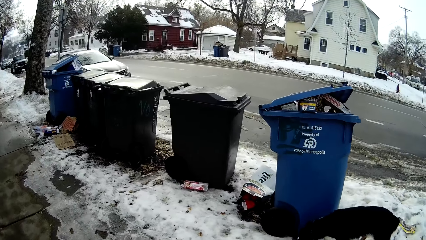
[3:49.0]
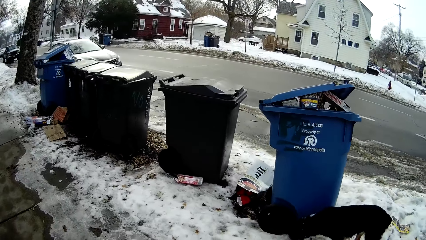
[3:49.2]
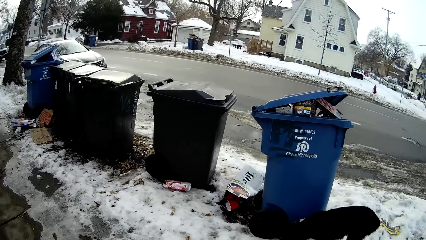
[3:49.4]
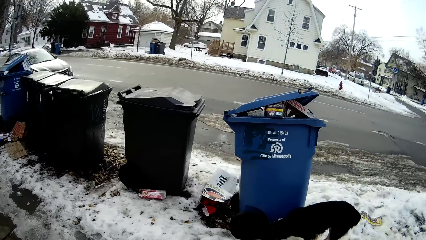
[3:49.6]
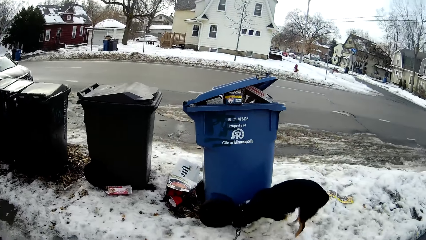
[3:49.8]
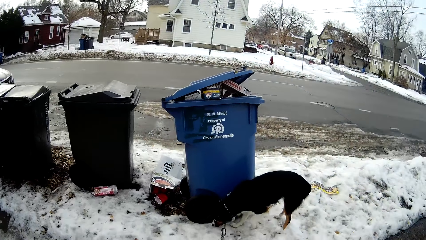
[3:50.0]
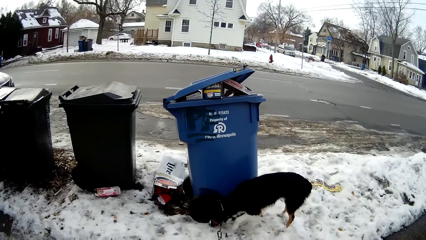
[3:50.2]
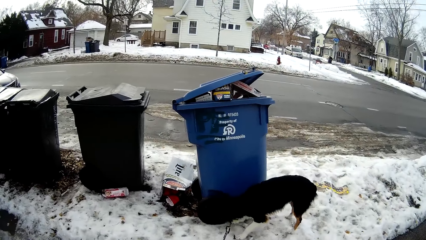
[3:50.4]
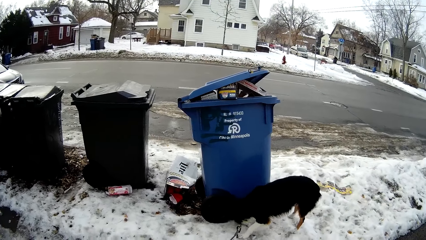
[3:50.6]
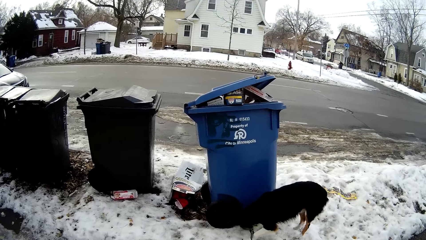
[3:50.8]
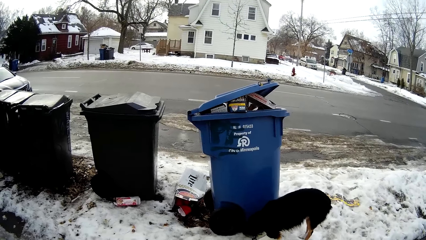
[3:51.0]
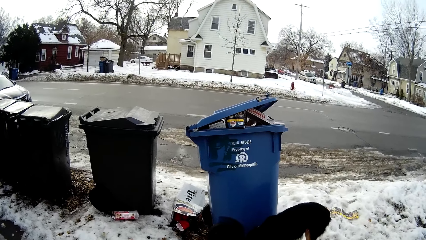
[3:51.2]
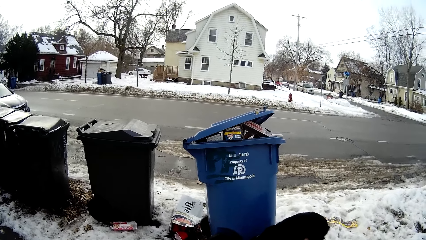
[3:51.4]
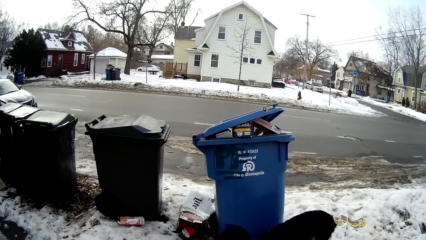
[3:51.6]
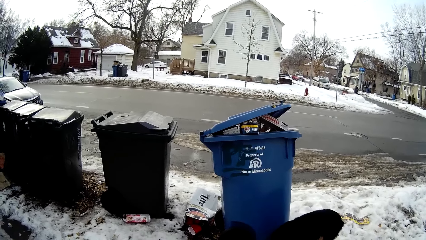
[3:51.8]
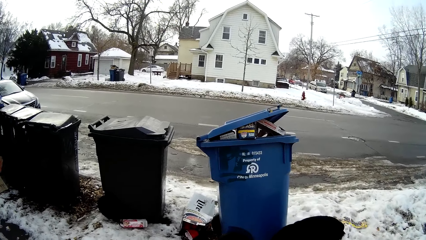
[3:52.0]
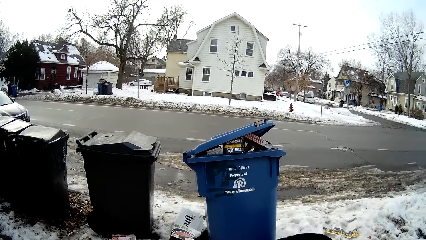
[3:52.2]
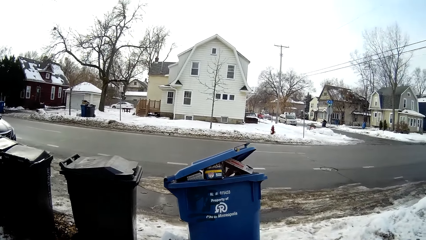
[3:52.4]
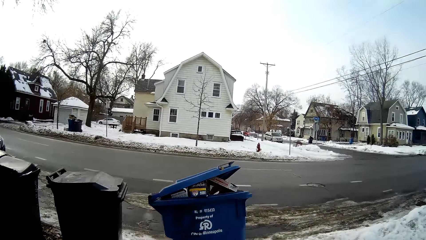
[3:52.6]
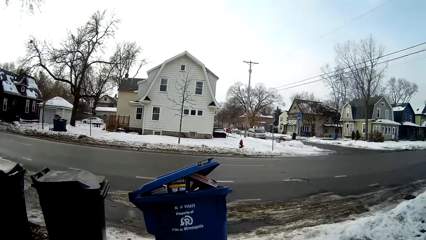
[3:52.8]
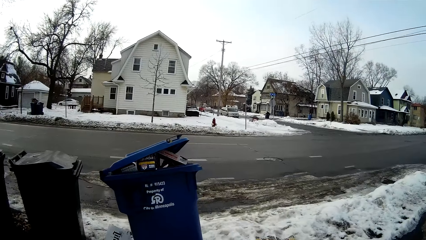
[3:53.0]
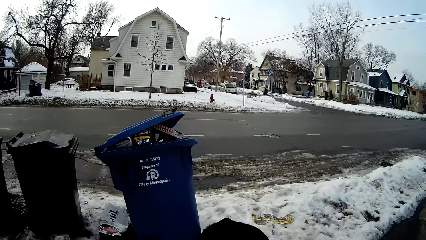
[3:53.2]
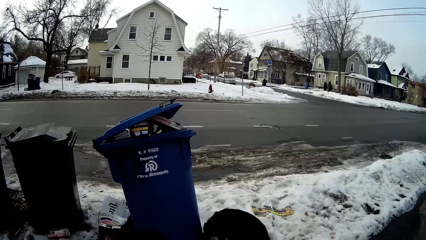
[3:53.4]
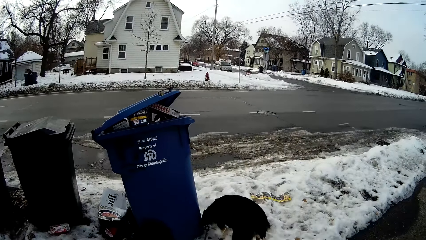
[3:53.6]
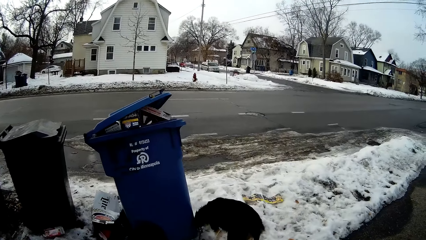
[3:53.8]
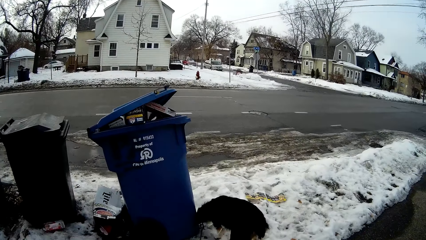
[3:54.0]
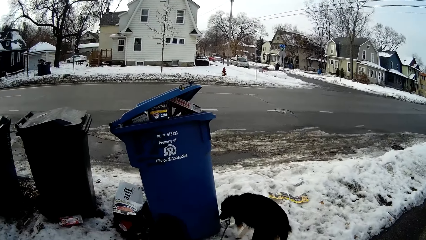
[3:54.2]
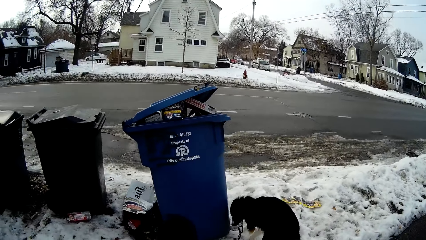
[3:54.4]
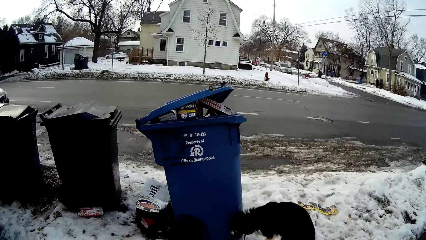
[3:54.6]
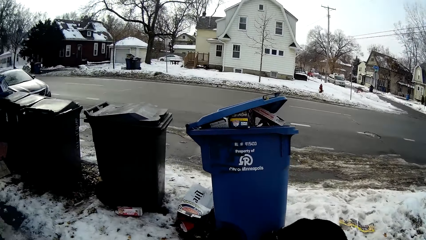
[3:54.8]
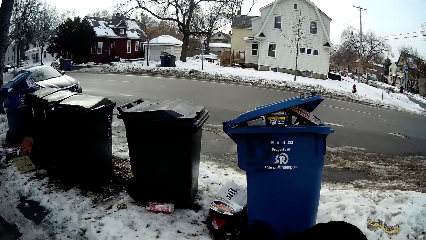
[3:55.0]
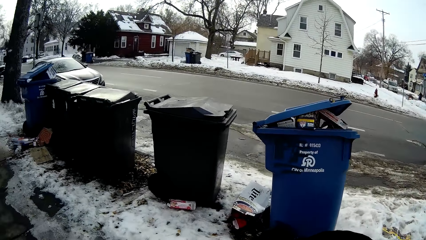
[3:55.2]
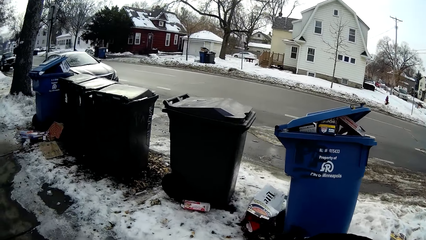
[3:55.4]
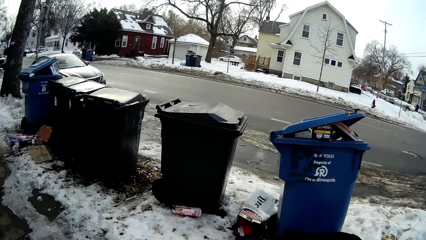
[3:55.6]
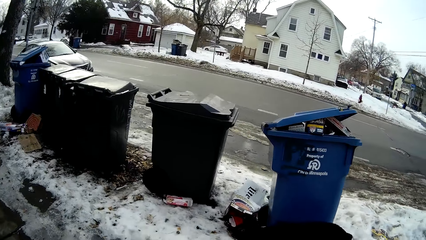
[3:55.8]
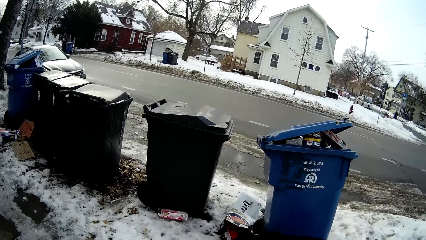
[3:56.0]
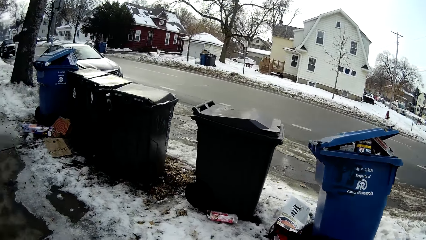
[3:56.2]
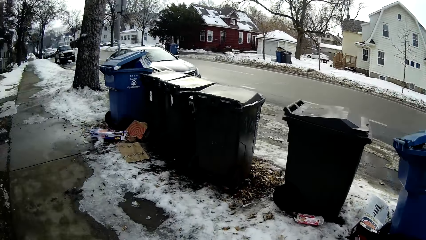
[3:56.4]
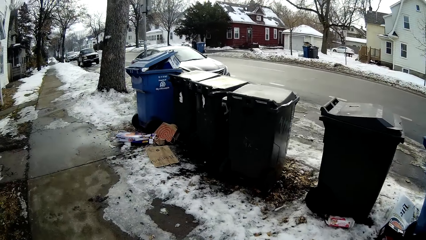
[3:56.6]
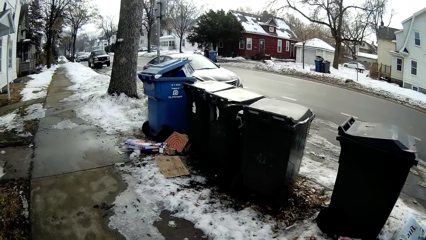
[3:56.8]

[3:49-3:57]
The camera wearer looks around the road. They stand in front of a waste bin.

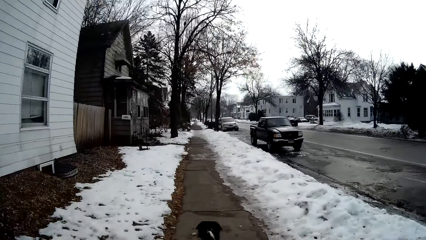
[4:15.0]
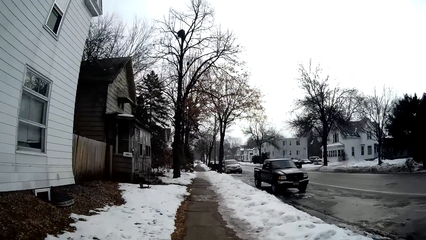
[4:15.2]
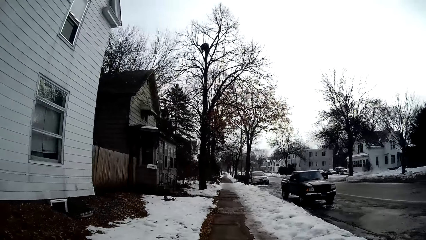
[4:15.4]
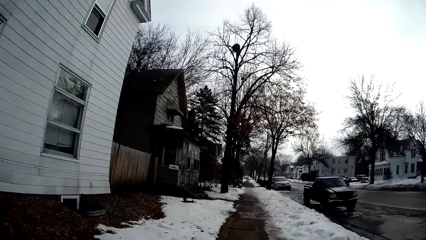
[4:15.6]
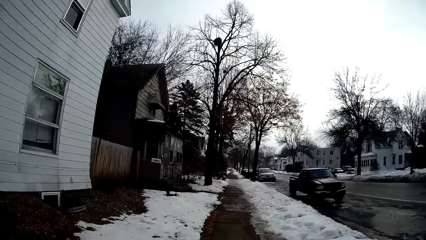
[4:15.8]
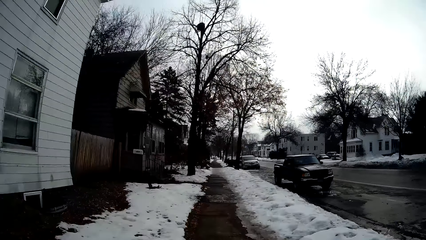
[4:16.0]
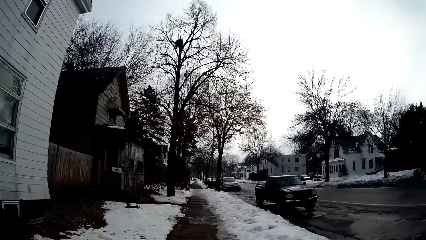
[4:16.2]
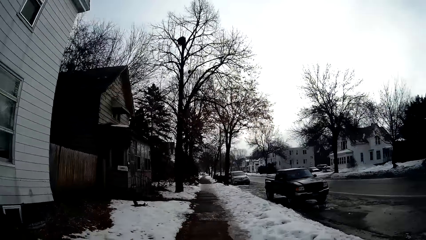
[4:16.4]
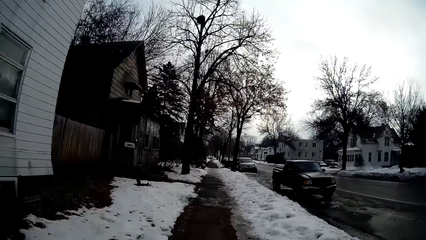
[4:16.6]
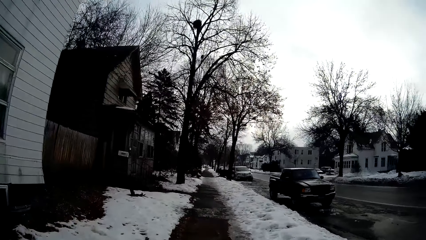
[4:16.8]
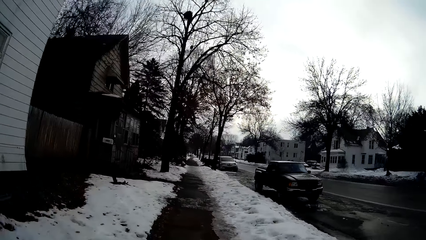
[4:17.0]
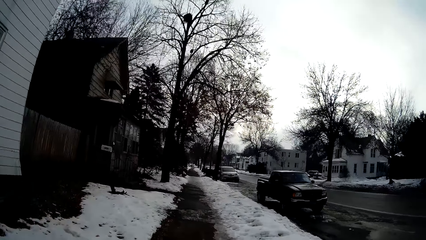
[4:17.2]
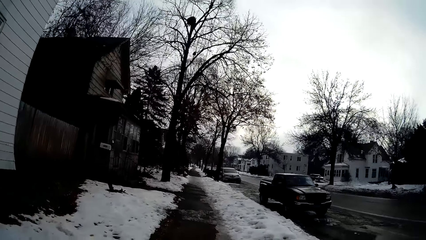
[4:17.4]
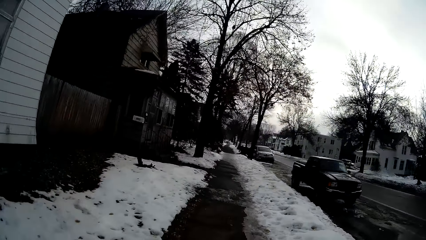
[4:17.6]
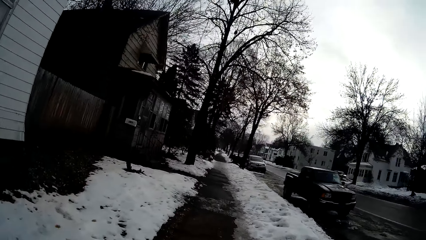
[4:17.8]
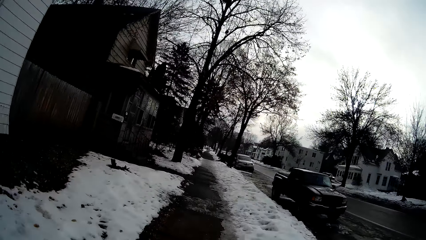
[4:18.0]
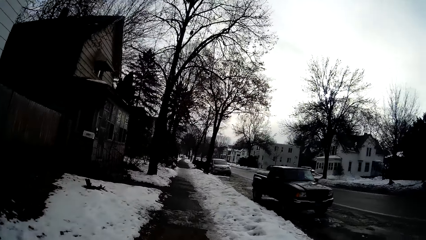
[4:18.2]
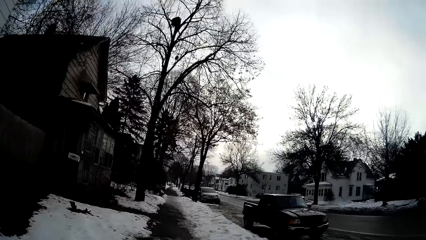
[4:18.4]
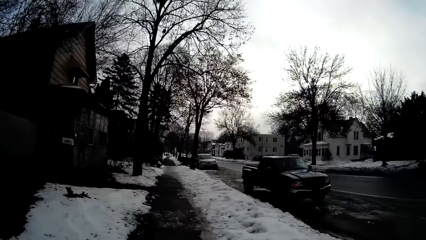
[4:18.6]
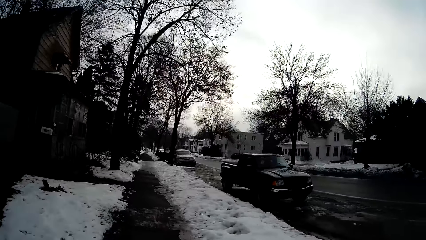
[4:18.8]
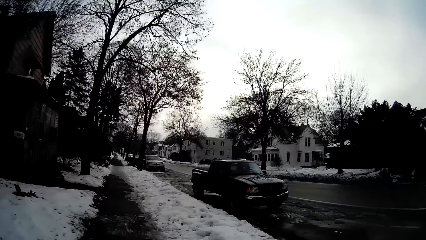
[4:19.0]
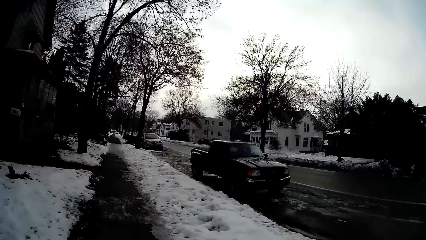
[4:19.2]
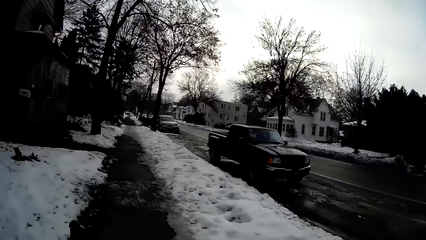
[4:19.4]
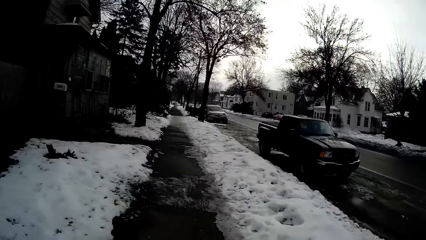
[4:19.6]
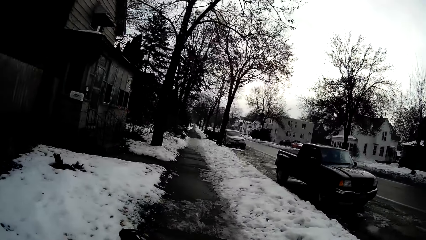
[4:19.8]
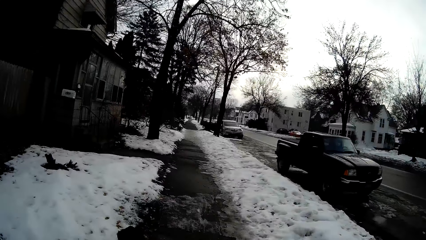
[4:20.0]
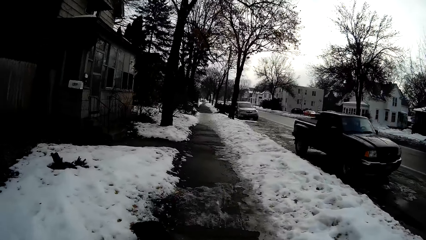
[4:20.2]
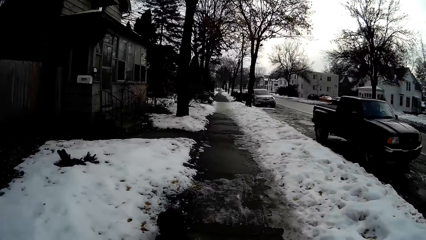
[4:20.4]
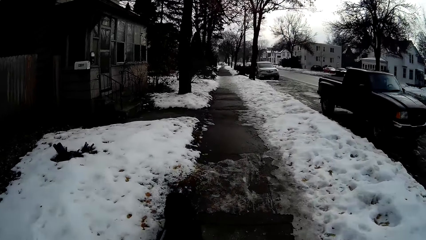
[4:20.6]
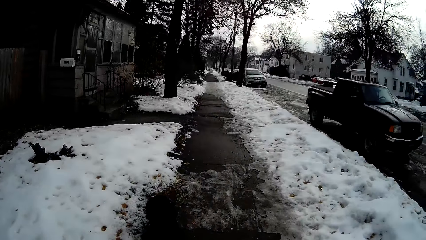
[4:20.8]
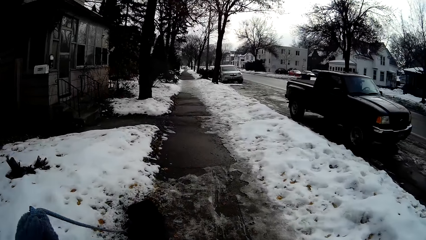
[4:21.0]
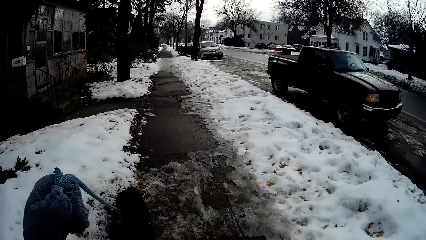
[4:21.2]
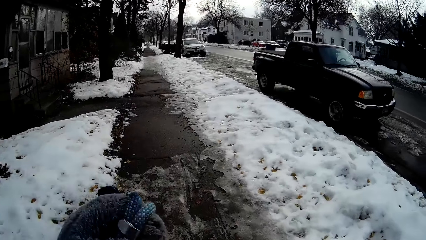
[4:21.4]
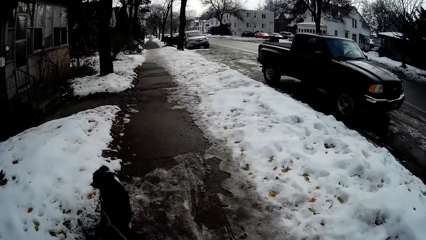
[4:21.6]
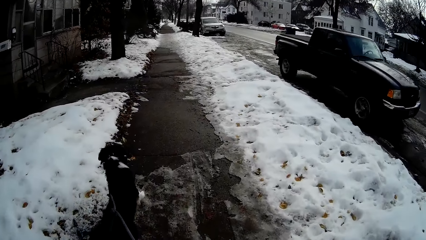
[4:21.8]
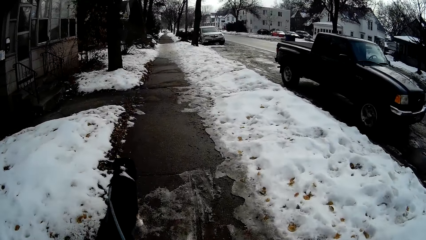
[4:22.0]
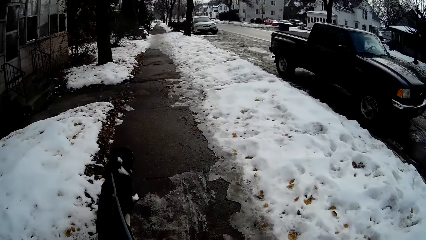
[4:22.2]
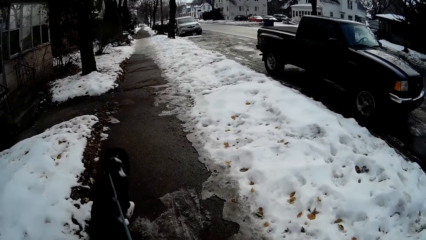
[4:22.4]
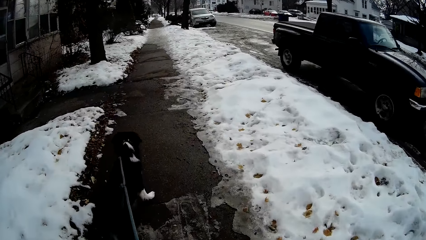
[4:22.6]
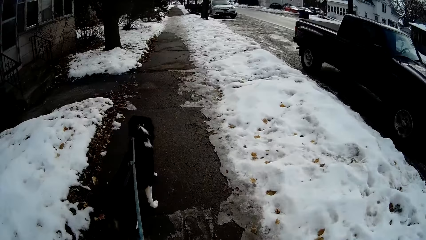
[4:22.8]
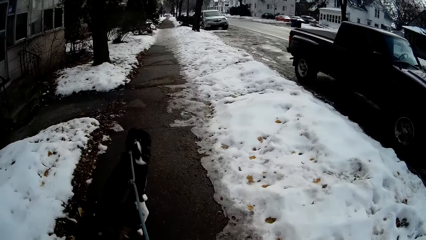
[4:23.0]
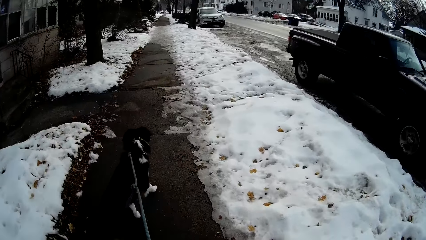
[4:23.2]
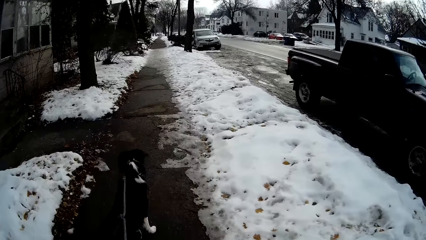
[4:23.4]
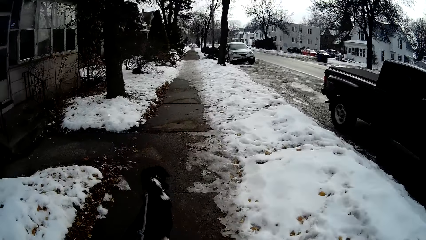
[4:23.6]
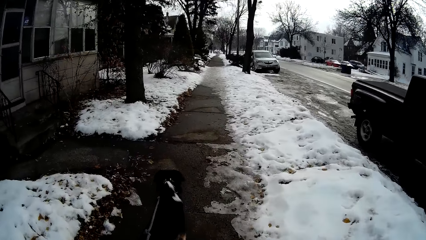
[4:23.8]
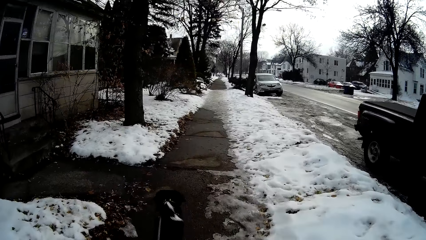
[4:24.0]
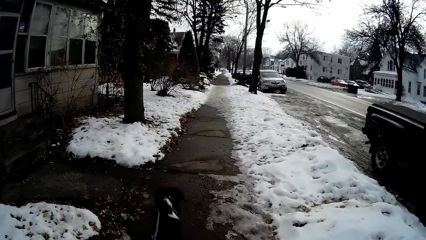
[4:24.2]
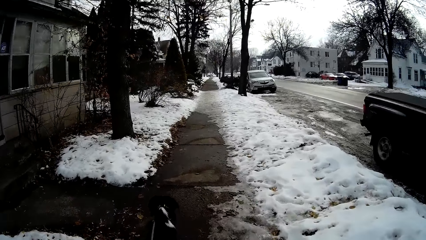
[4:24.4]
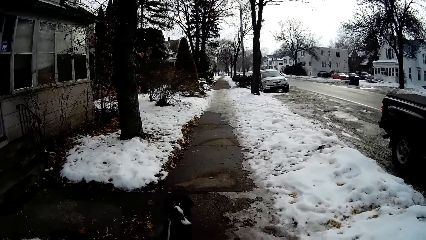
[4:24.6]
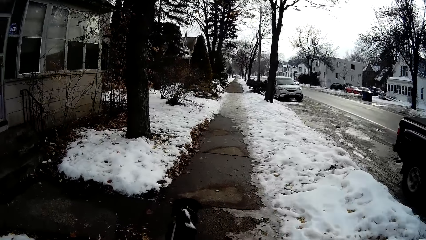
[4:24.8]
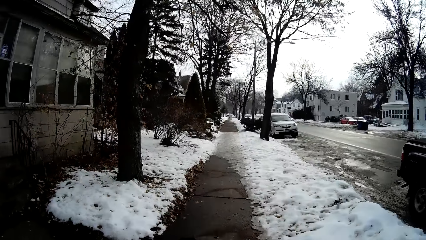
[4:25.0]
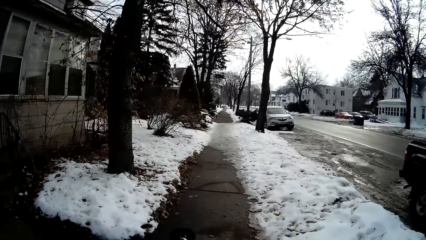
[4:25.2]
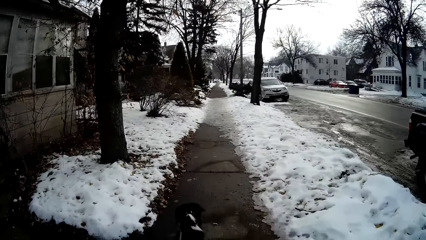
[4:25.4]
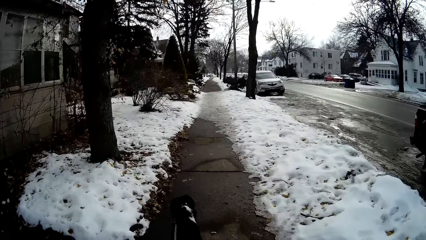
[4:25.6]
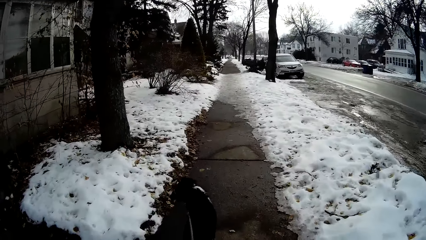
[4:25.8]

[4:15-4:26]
The camera wearer walks on the sidewalk. They walk the dog on the sidewalk.
